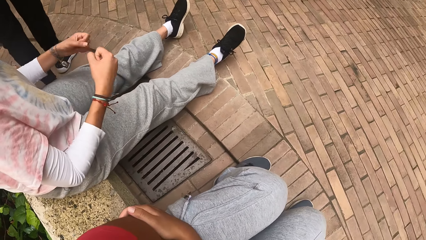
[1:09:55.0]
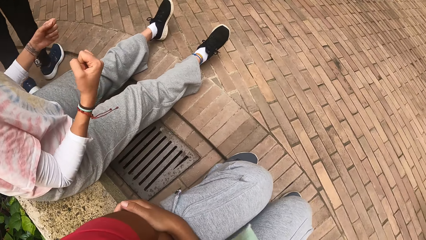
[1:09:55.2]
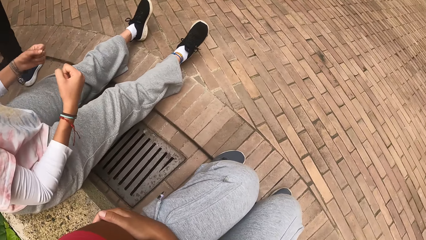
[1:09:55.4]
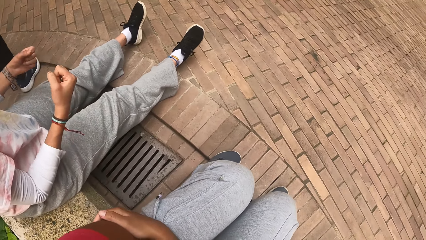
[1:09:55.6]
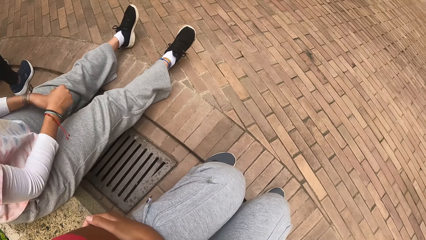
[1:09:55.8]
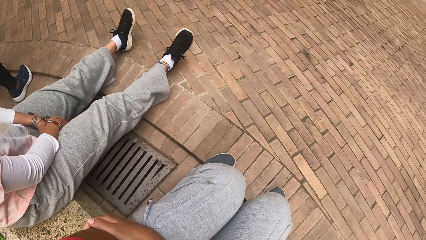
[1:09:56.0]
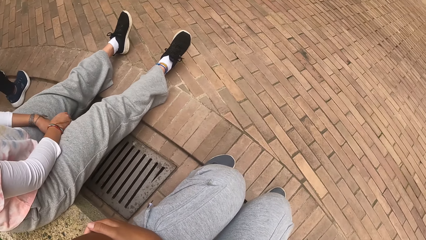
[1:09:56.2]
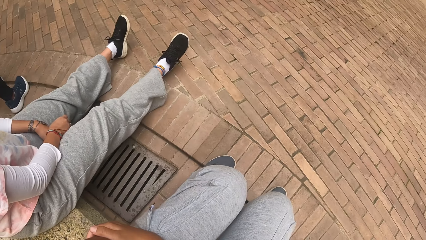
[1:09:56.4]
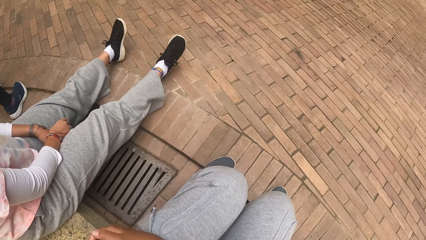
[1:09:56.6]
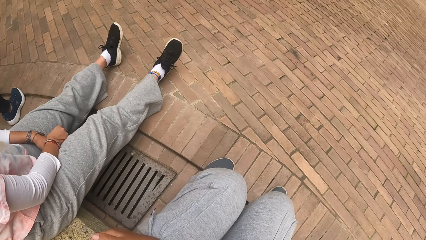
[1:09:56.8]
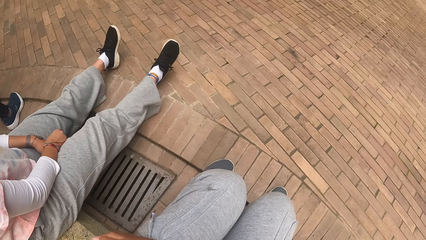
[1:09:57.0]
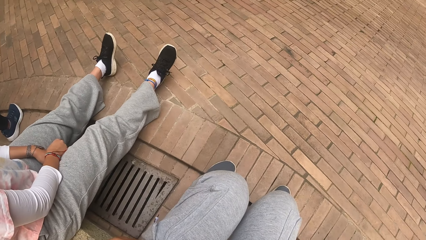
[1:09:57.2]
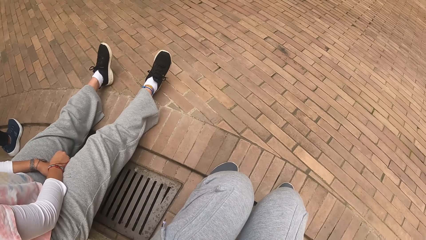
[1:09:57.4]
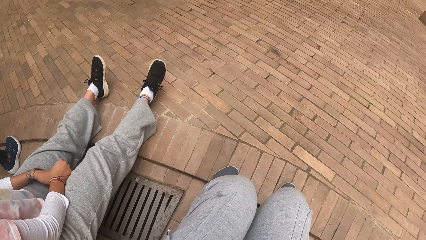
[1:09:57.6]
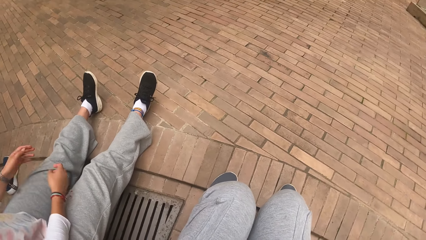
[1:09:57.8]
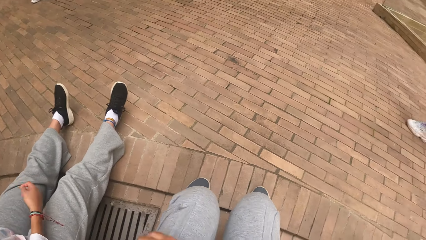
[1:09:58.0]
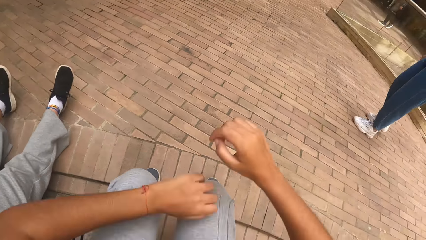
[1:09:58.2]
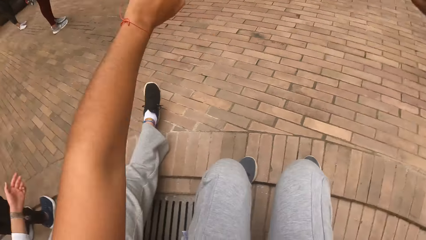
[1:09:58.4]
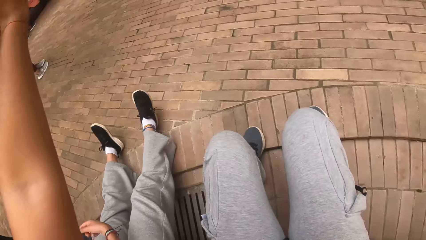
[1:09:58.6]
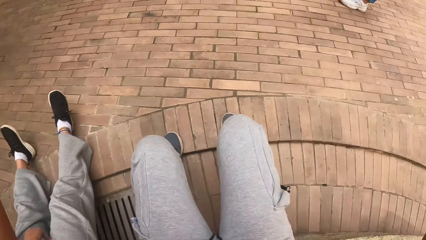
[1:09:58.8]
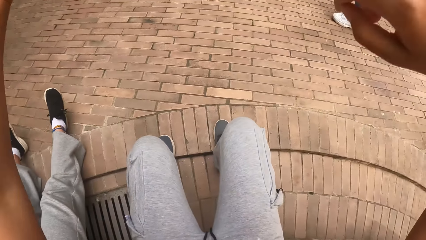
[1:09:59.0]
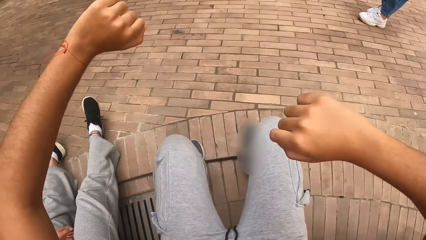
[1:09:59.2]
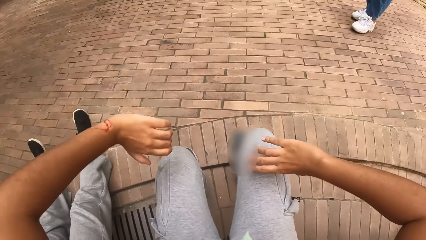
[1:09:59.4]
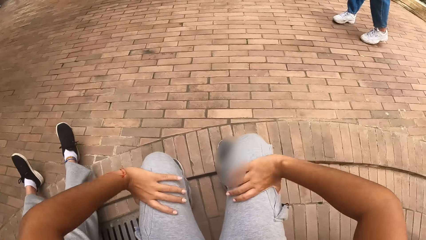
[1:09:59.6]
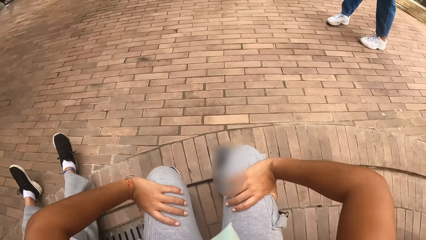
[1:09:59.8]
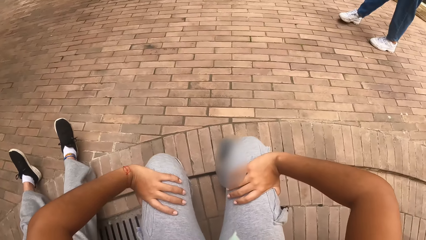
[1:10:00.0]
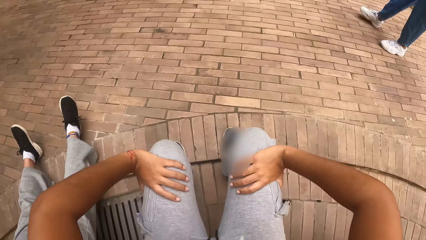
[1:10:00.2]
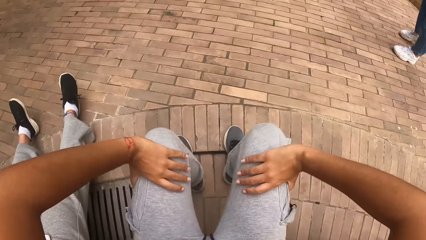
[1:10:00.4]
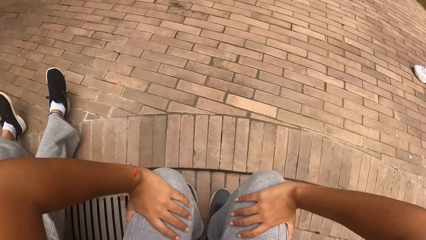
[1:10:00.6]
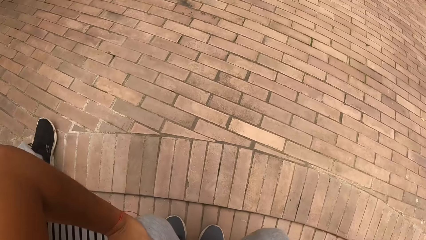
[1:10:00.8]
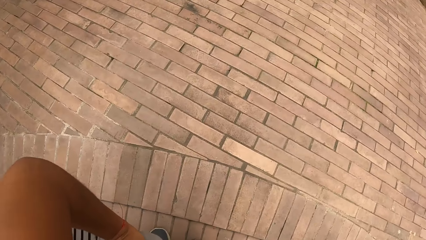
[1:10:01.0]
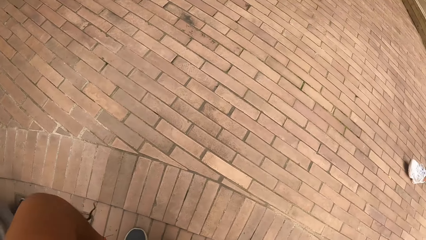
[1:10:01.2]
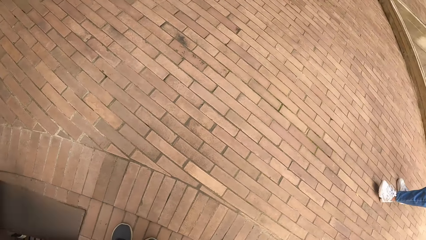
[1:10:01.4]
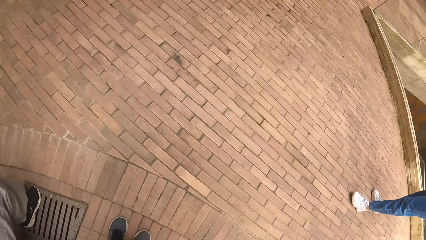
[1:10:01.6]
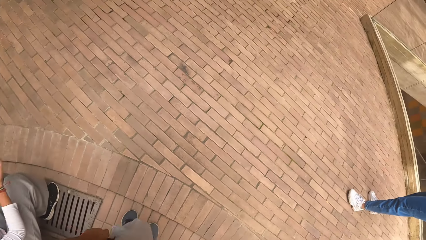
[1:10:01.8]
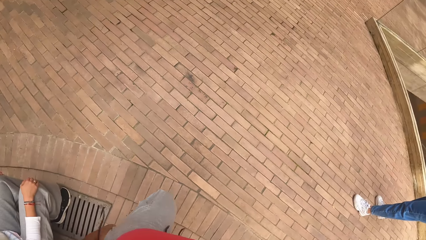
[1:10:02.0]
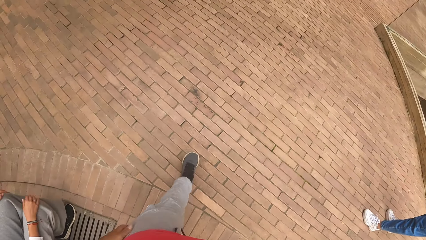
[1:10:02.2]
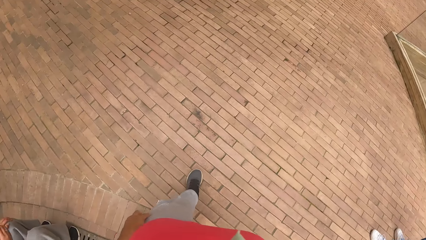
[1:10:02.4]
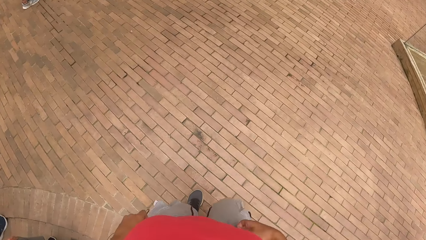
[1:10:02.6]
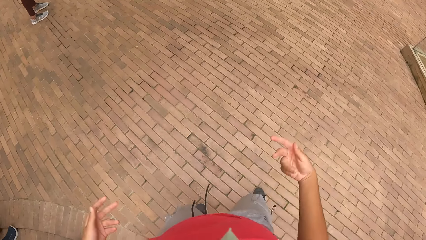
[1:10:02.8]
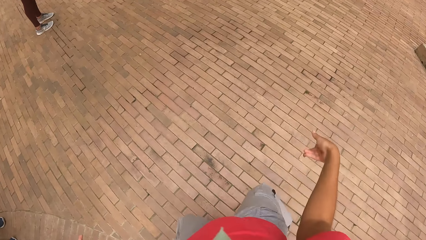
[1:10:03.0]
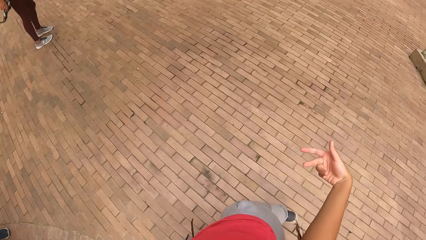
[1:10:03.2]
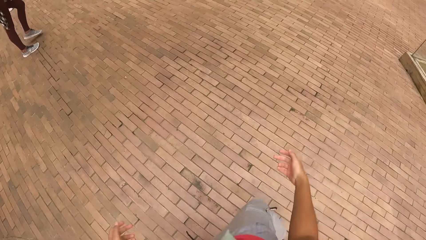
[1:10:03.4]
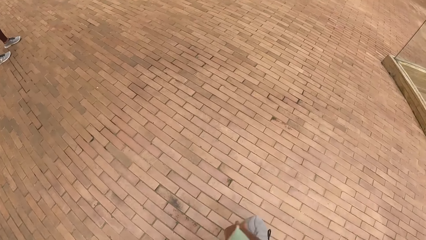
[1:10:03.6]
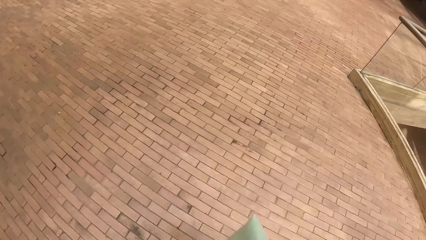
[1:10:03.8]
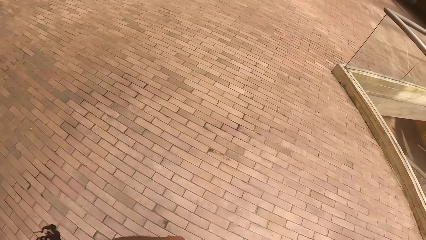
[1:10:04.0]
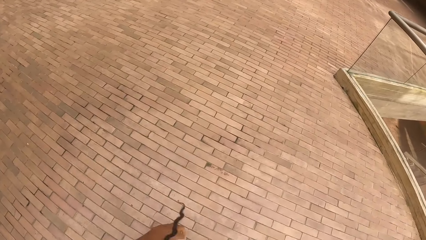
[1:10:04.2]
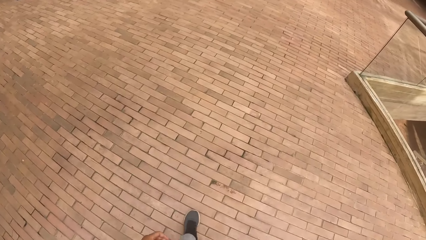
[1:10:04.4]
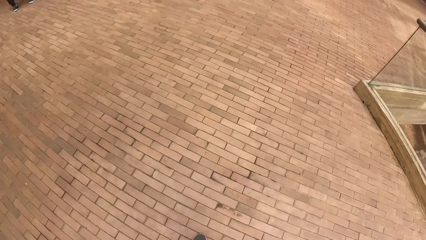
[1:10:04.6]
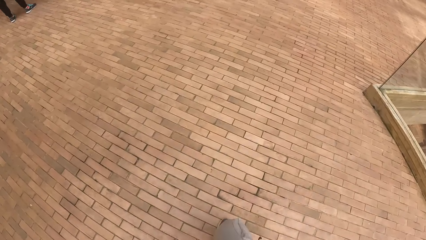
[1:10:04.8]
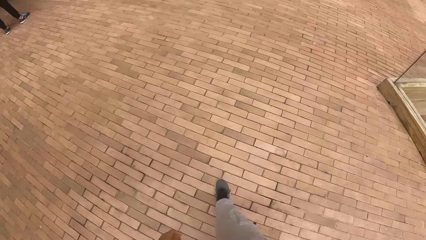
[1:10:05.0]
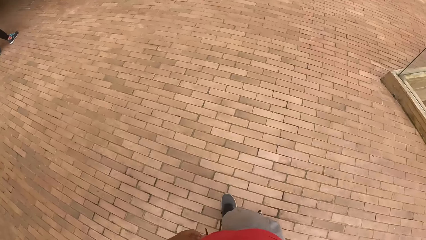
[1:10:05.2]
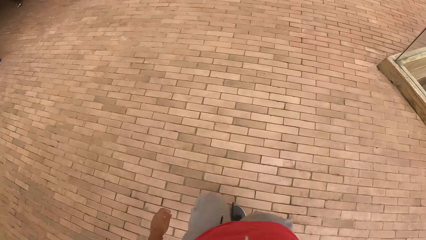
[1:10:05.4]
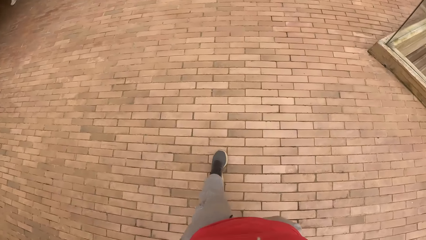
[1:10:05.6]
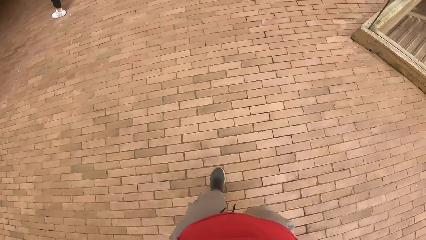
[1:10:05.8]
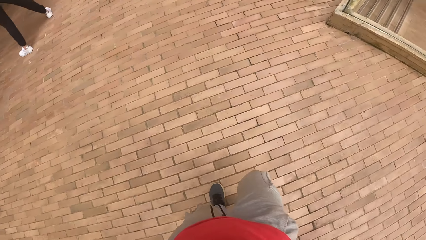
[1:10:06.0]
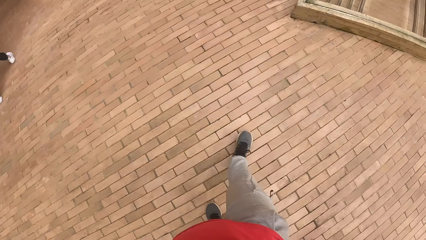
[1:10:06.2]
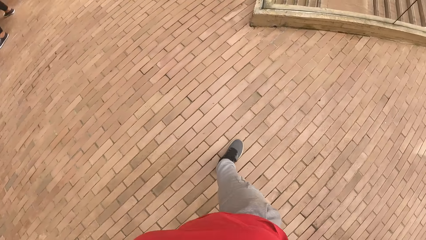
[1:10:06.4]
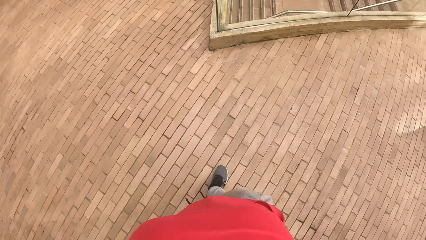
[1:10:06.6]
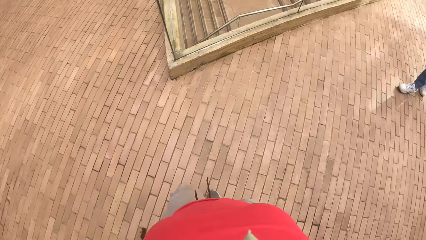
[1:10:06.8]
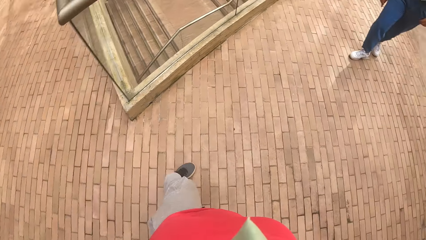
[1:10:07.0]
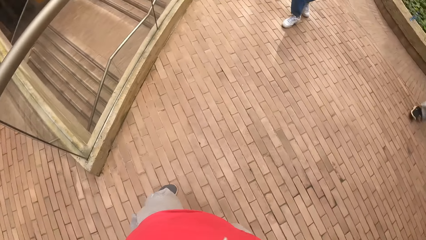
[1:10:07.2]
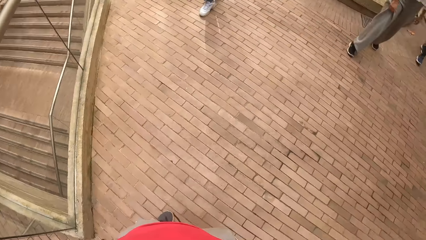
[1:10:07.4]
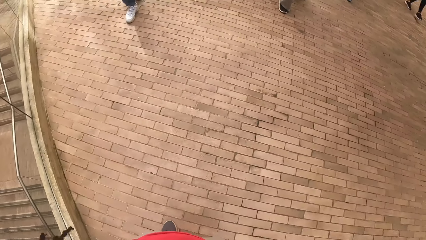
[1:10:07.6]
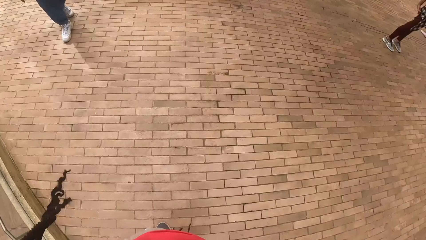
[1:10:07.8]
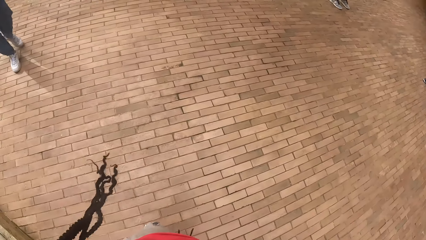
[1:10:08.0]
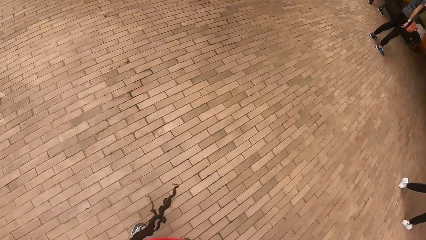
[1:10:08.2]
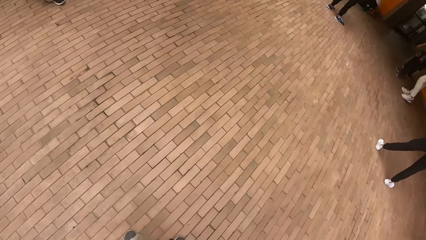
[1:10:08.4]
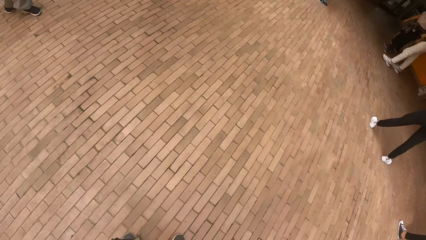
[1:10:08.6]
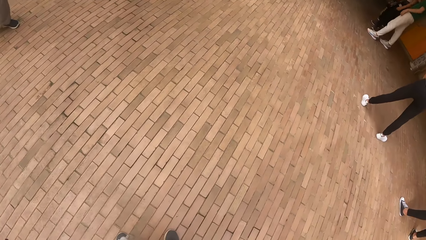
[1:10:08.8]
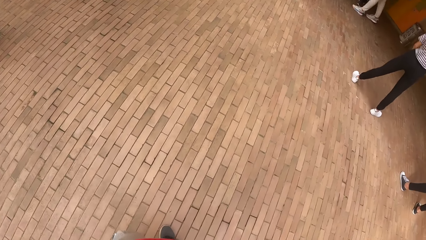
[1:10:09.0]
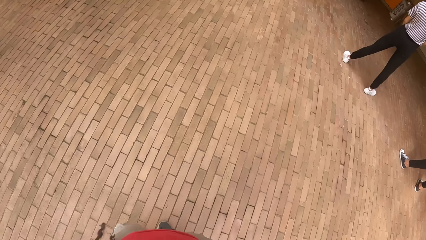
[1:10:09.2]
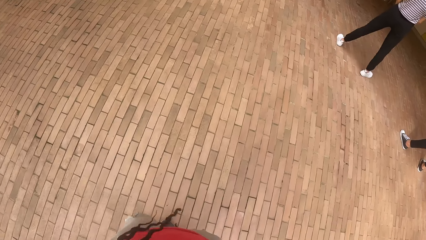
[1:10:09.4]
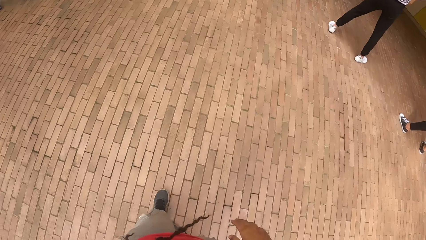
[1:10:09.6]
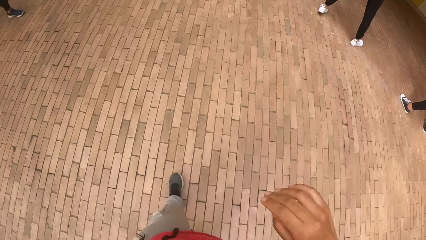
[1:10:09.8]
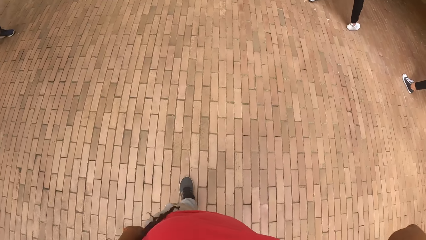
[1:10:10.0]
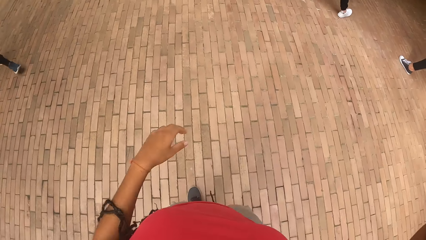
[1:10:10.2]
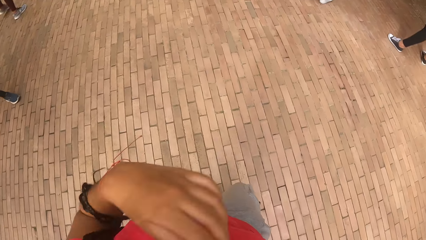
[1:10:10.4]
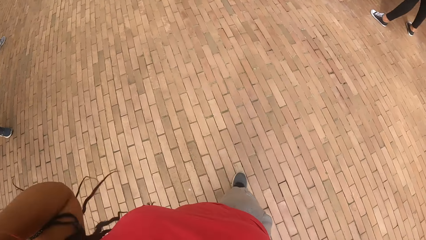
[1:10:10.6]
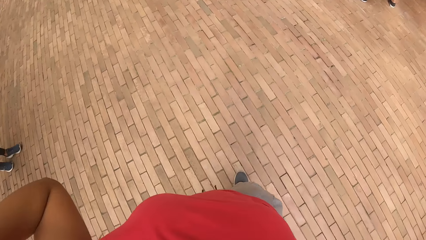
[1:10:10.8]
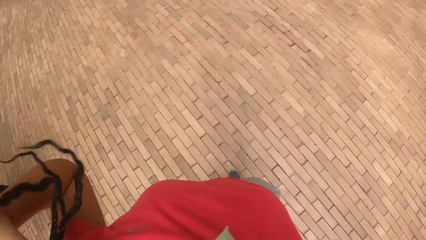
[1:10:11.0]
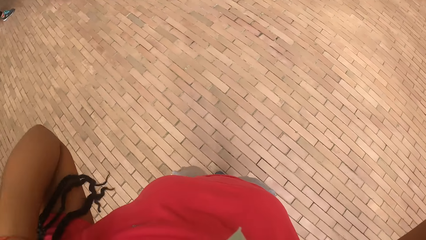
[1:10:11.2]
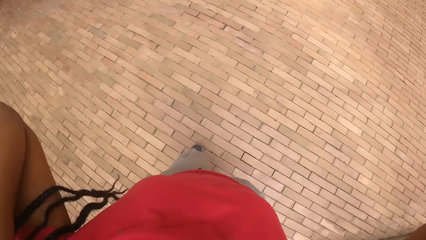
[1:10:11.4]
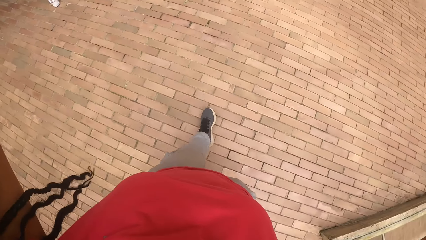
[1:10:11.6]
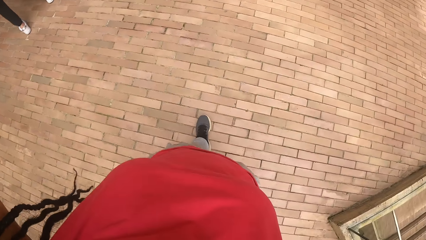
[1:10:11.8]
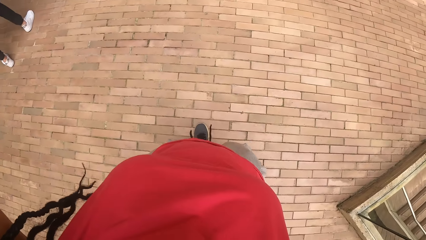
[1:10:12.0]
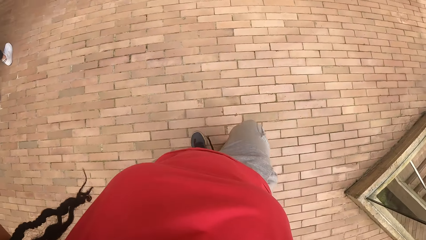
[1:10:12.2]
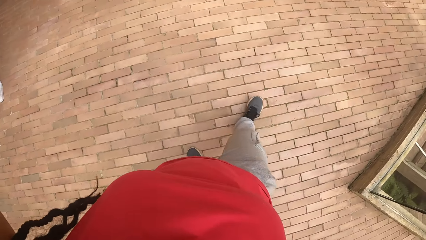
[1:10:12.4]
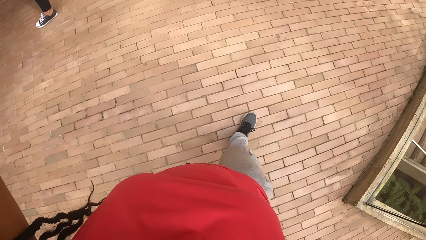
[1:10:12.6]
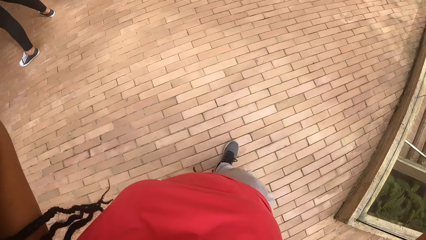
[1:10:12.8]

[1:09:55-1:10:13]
The camera wearer raises a hand up. They walk. They look around. They raise a hand up.
